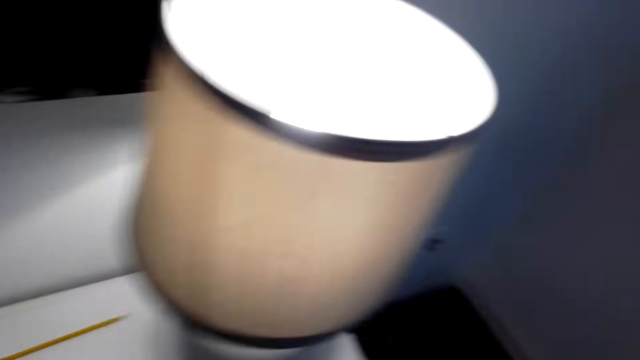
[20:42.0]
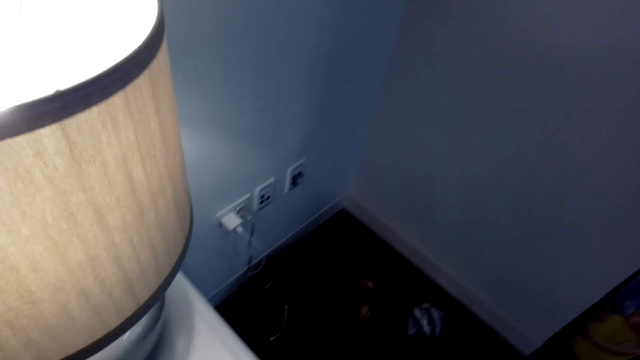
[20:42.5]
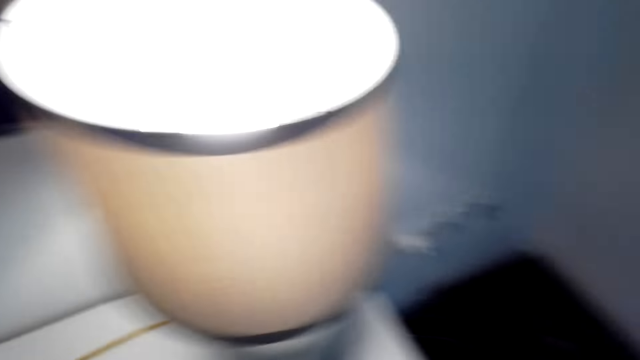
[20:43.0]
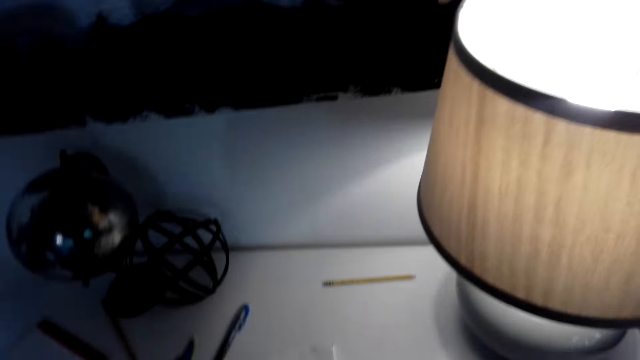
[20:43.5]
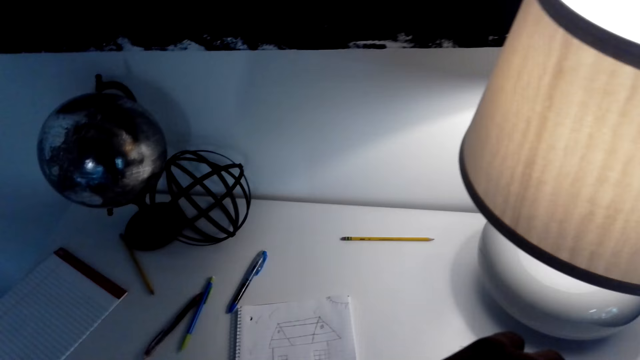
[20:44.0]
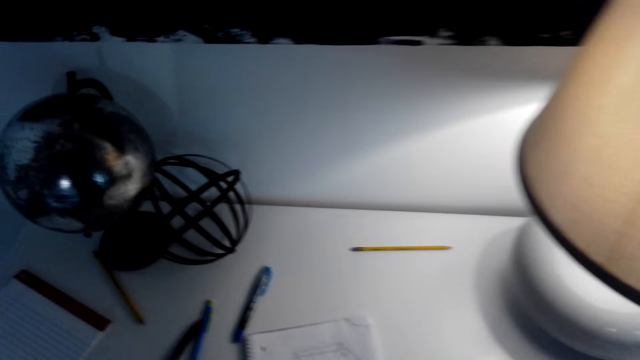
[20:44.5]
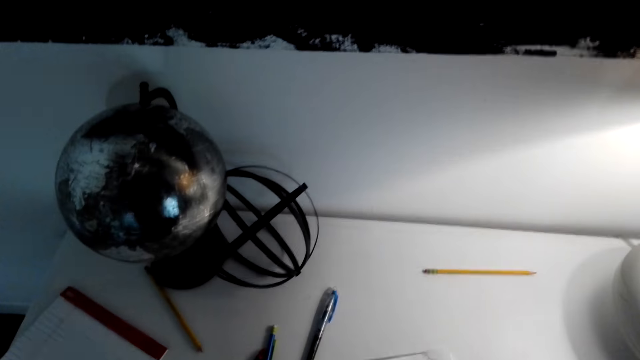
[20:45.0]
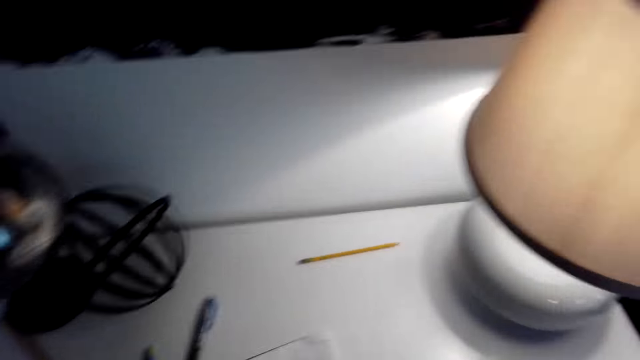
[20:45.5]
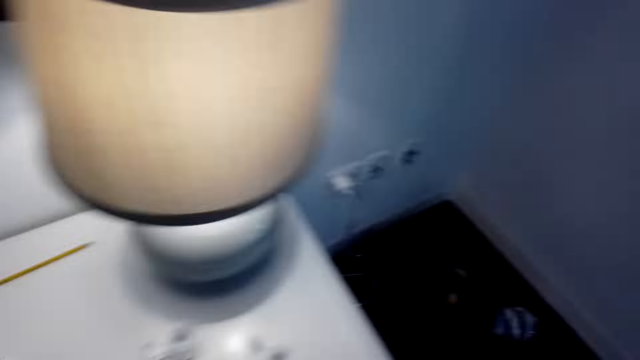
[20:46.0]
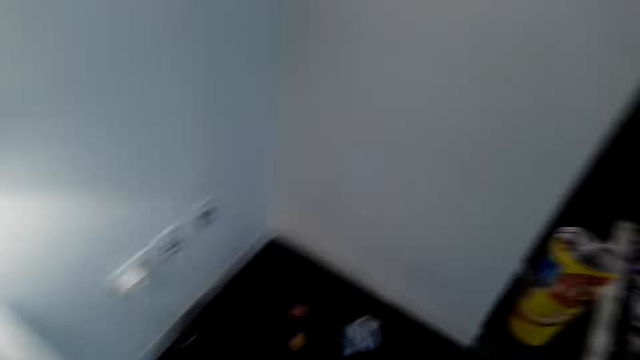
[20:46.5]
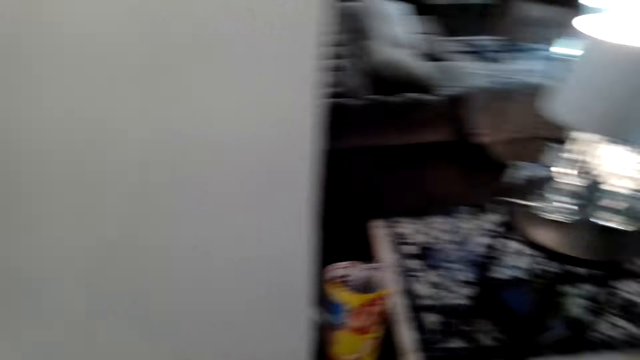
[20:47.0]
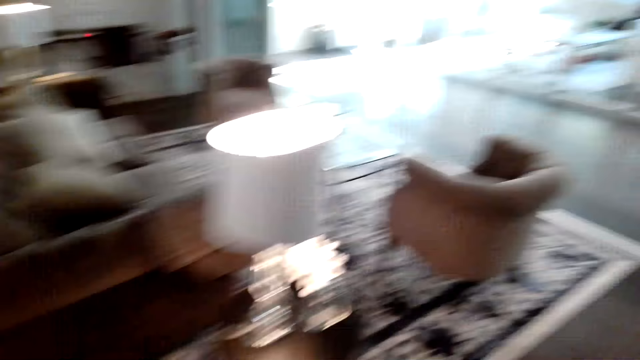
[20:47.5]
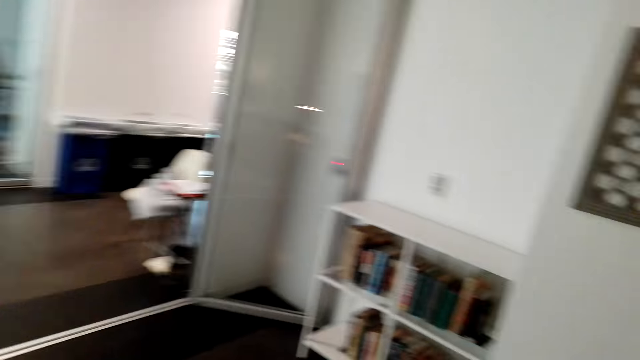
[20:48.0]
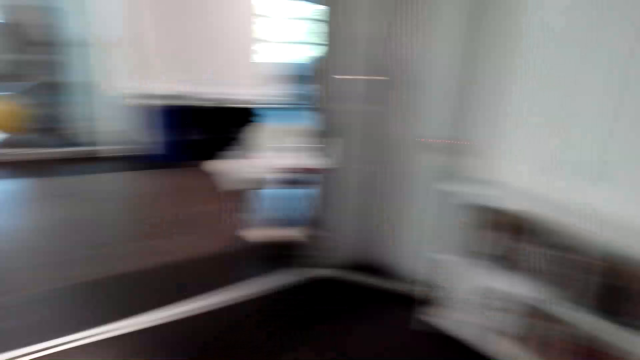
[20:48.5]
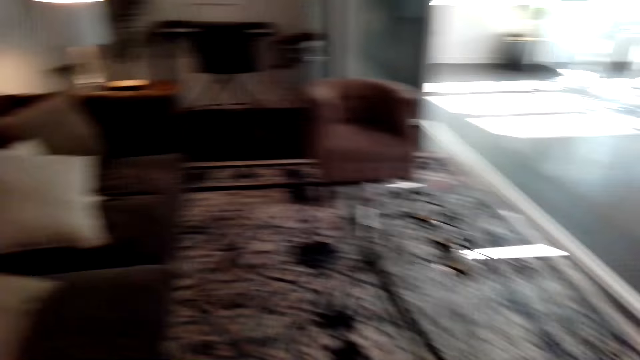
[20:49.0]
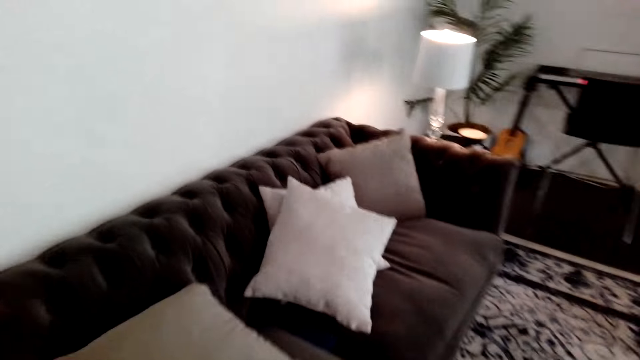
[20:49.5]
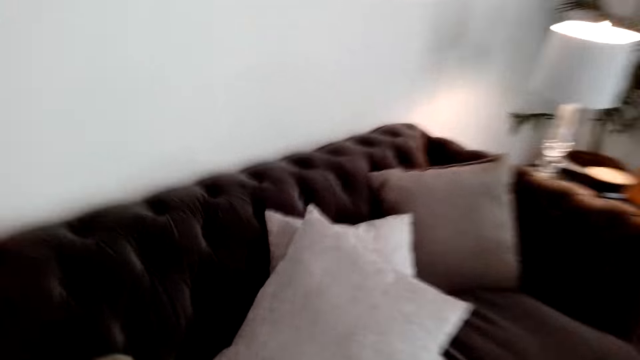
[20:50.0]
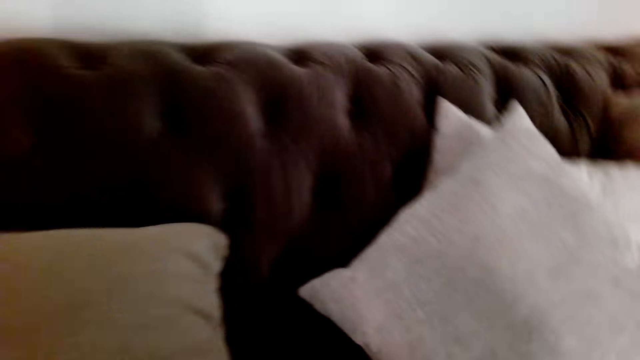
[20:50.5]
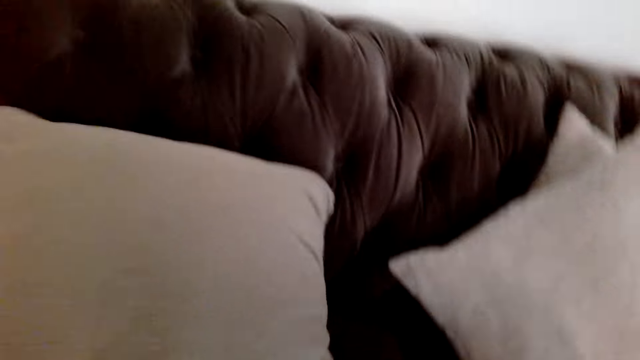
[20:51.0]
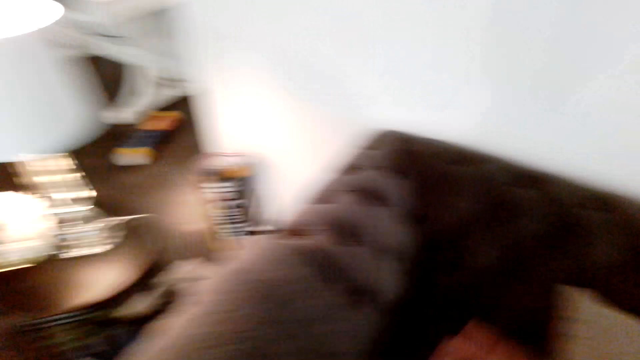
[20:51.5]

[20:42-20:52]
The camera wearer walks around the sitting room.

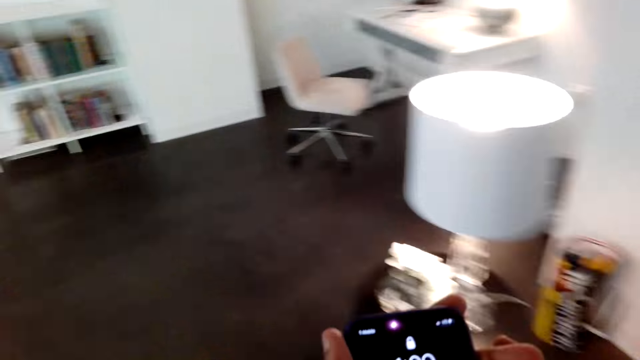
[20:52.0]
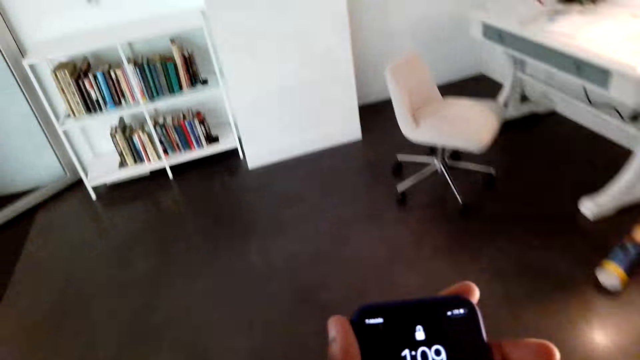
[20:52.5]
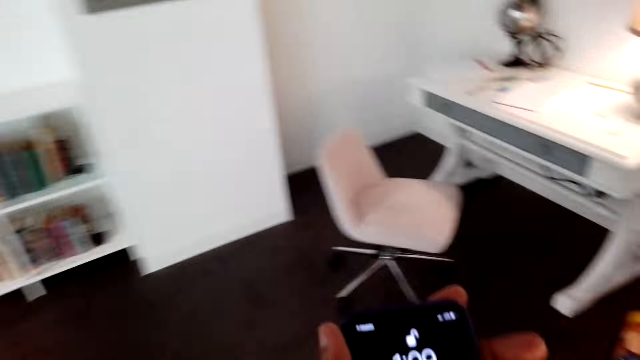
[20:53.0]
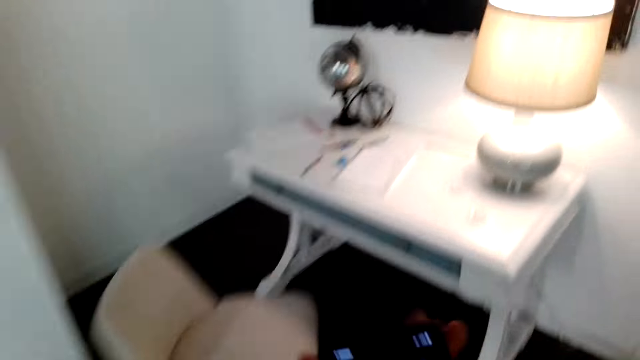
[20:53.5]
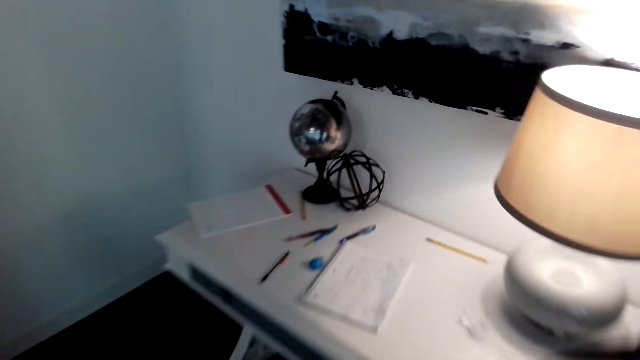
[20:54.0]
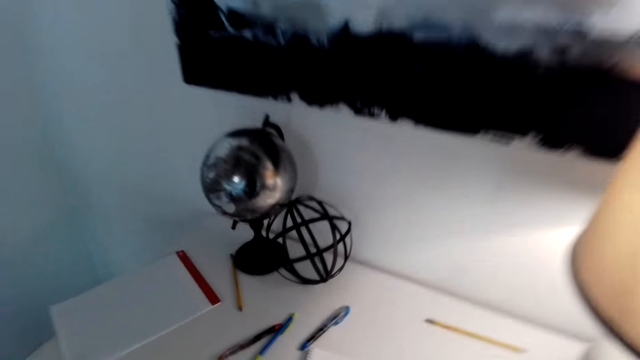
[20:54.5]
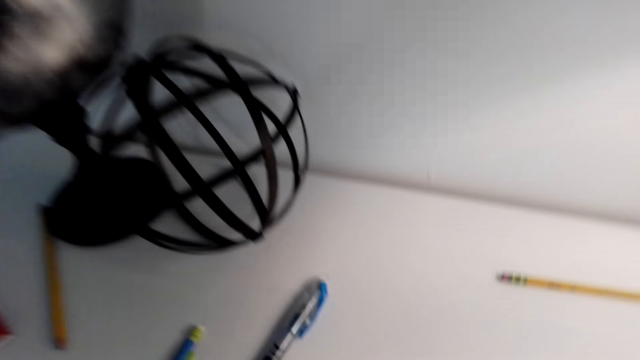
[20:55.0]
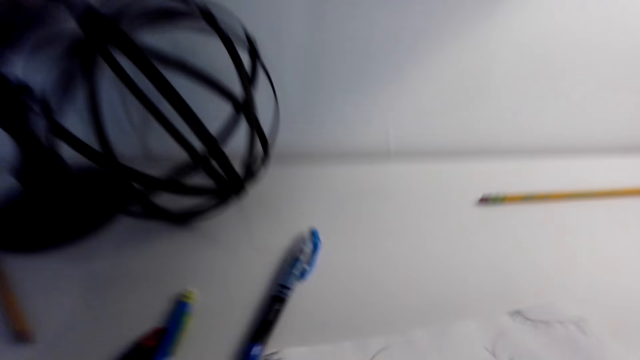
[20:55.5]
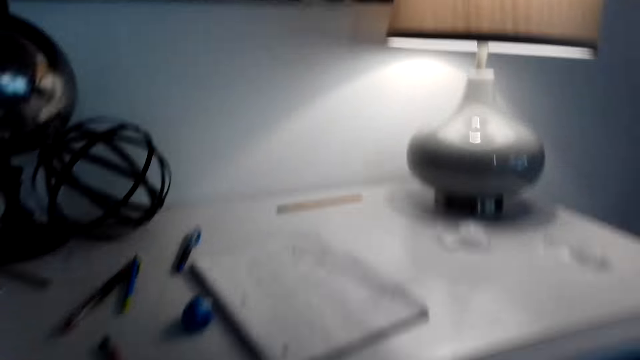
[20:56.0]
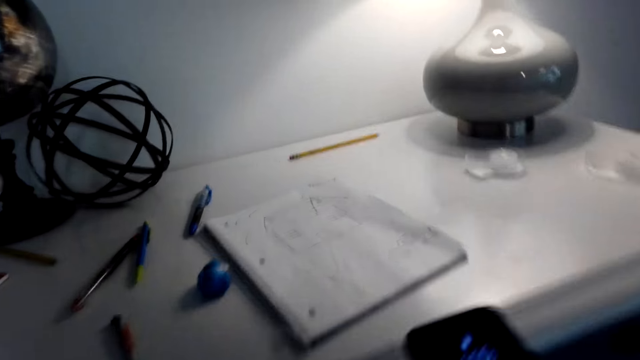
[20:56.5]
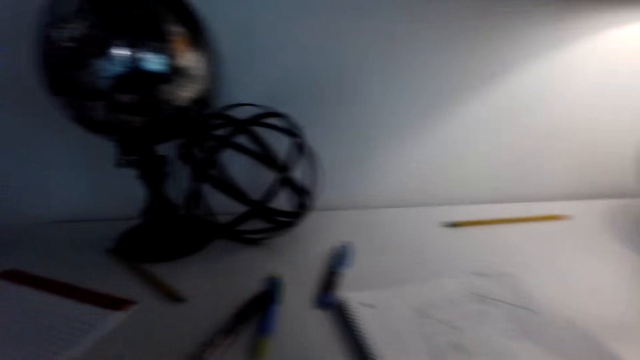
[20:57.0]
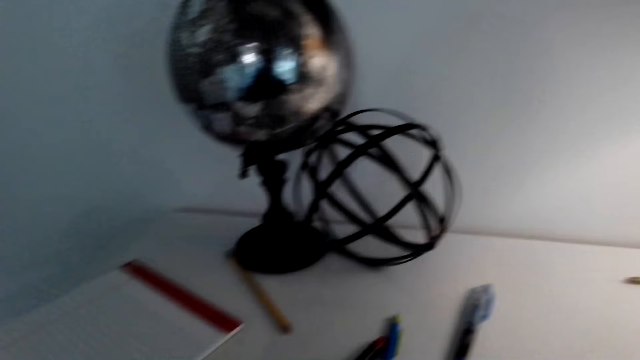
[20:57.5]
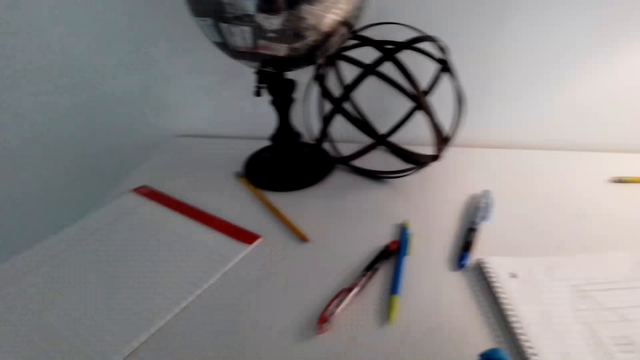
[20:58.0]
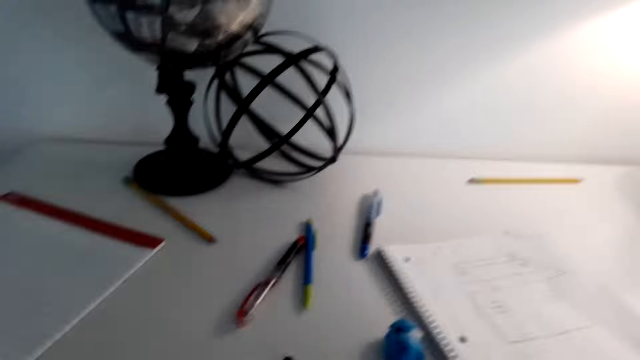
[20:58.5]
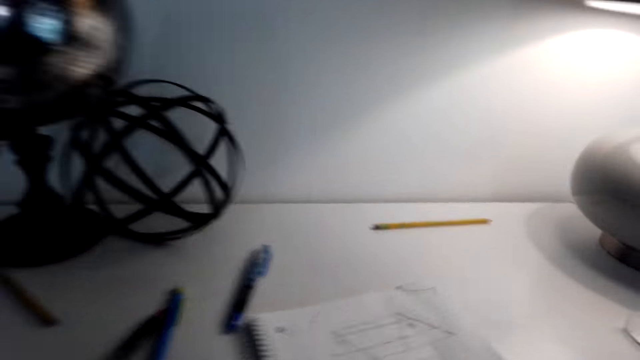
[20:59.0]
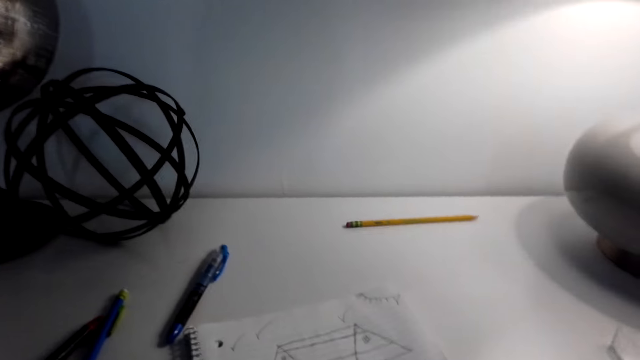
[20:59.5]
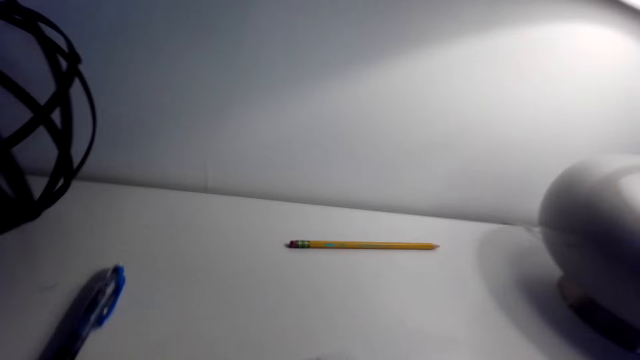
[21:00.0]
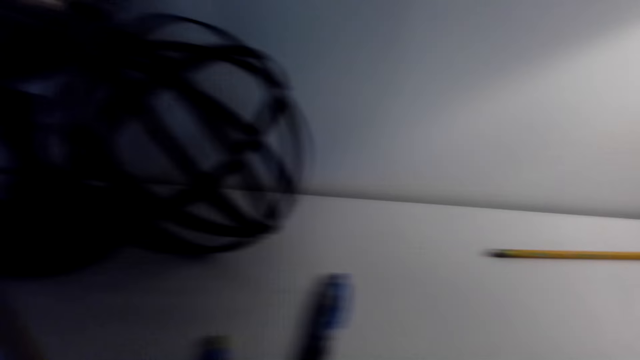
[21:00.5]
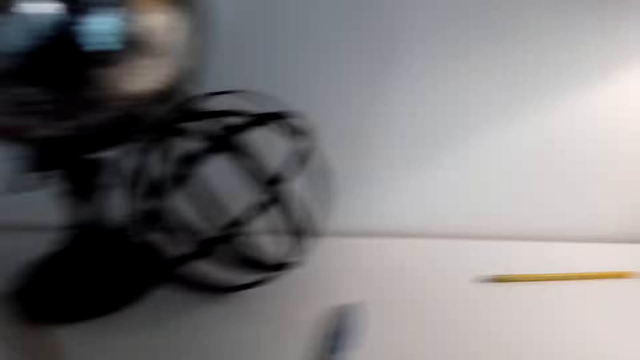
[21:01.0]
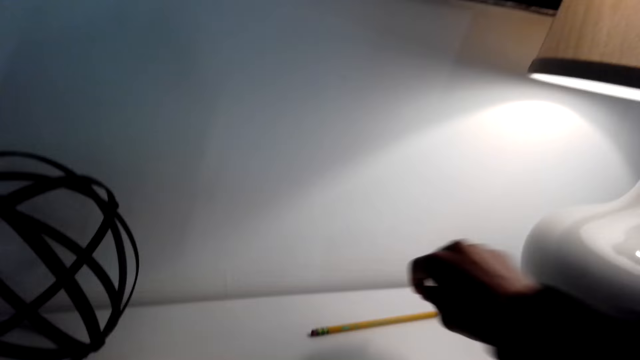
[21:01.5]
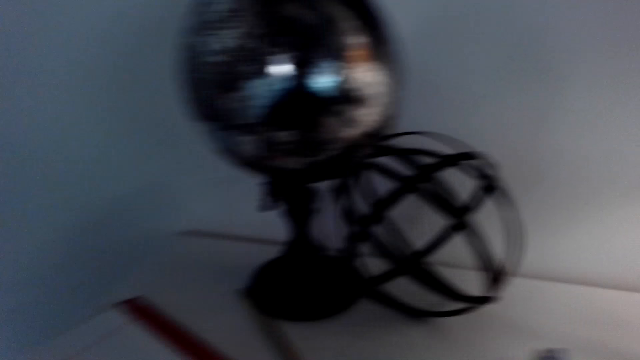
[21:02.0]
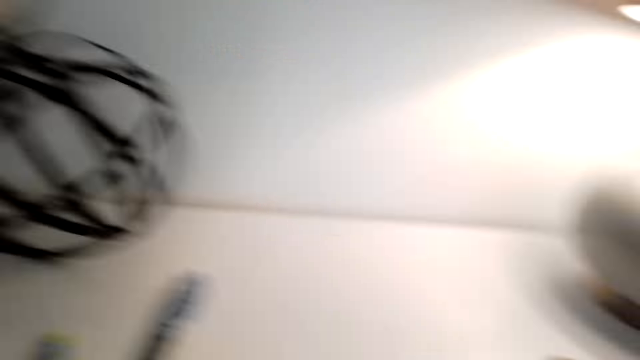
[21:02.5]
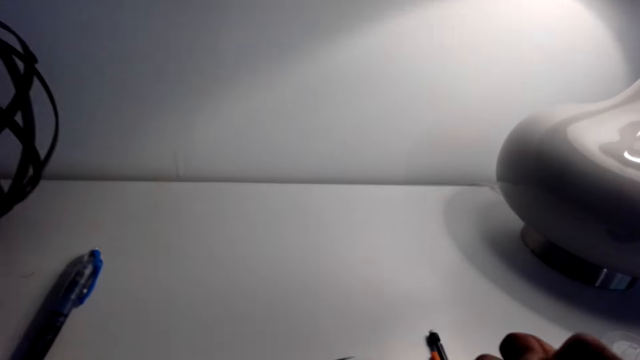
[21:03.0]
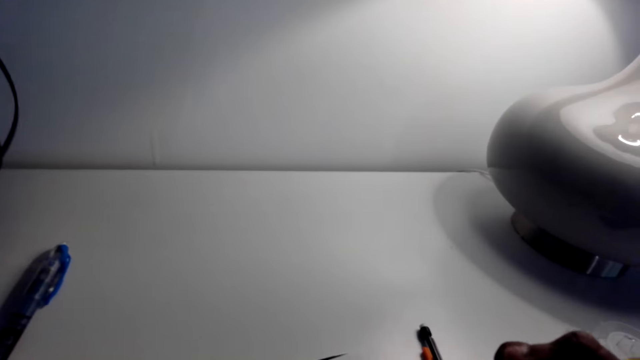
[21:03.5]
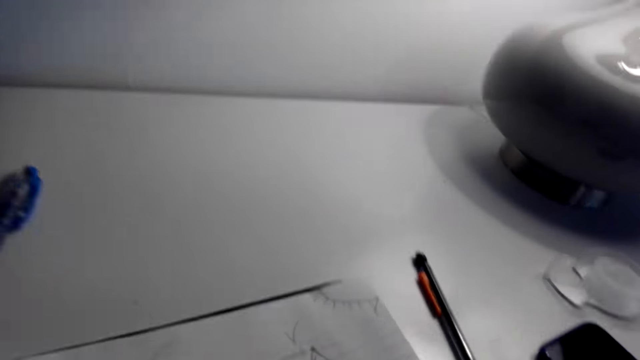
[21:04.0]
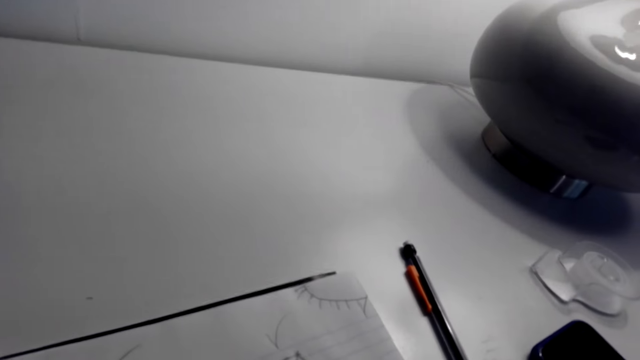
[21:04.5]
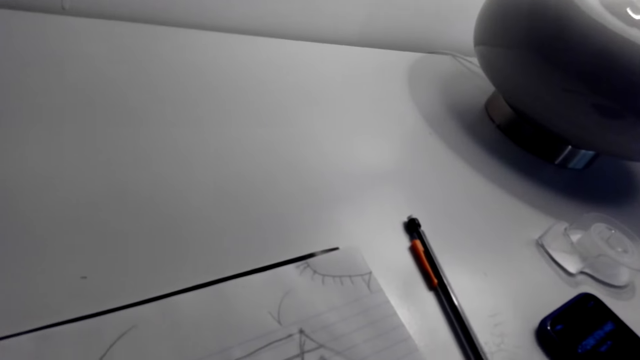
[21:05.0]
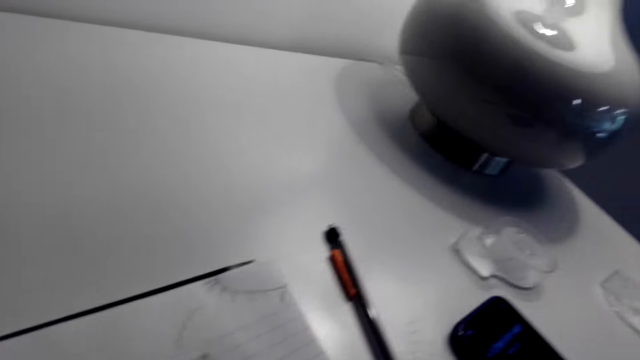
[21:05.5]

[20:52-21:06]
The camera wearer browses his phone. He sits down on the chair. He puts down his phone on the table. He looks around. He picks up a pencil from the table. He picks up his phone from the table.
